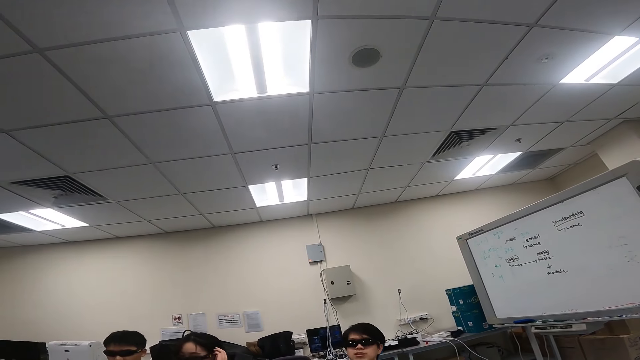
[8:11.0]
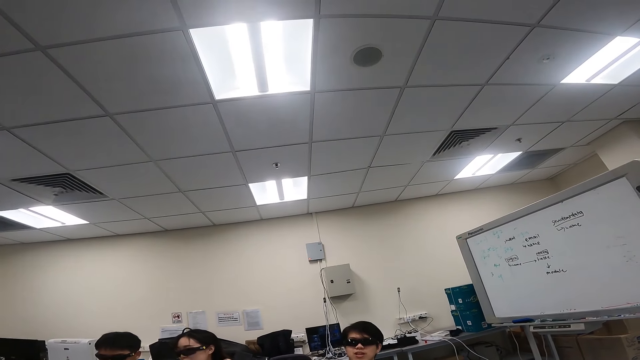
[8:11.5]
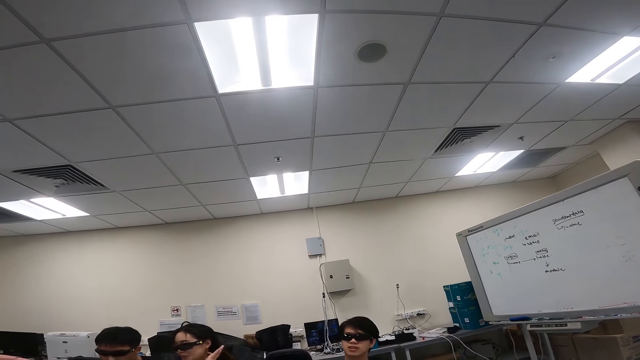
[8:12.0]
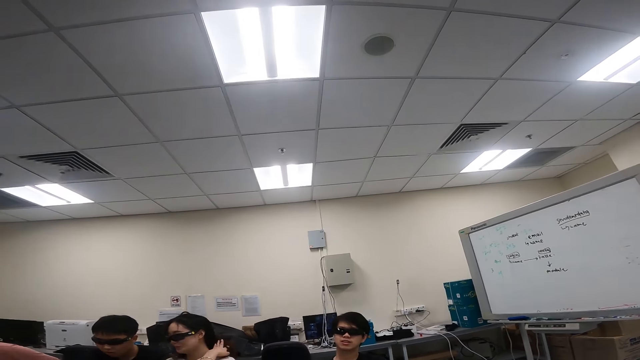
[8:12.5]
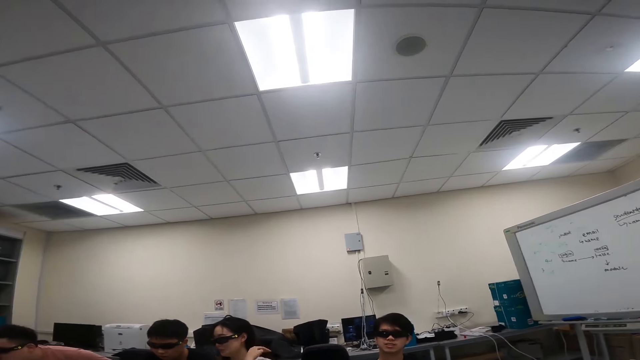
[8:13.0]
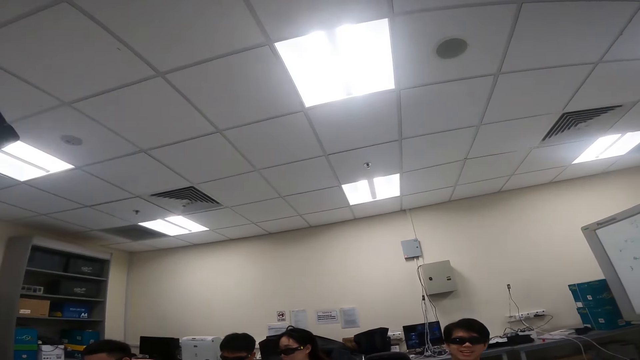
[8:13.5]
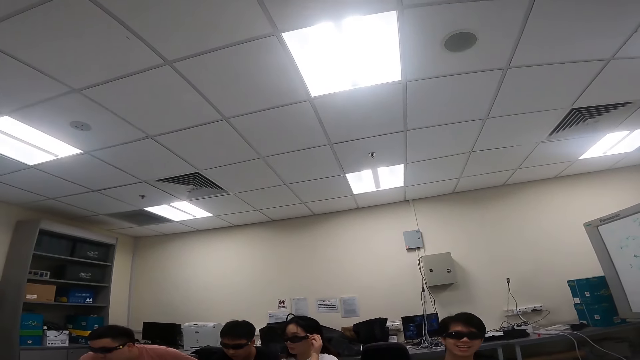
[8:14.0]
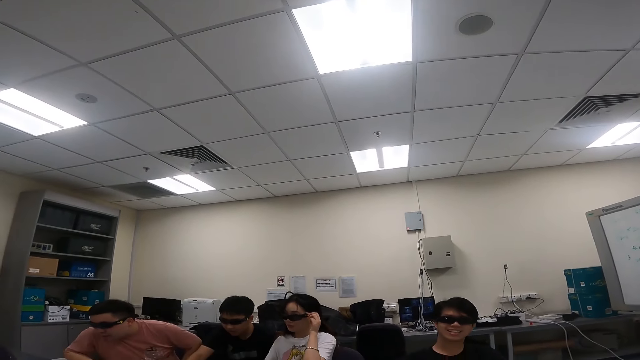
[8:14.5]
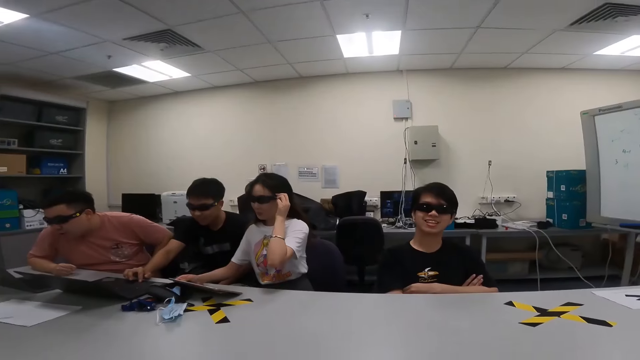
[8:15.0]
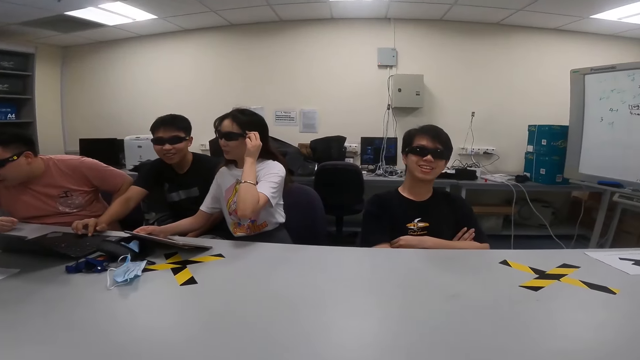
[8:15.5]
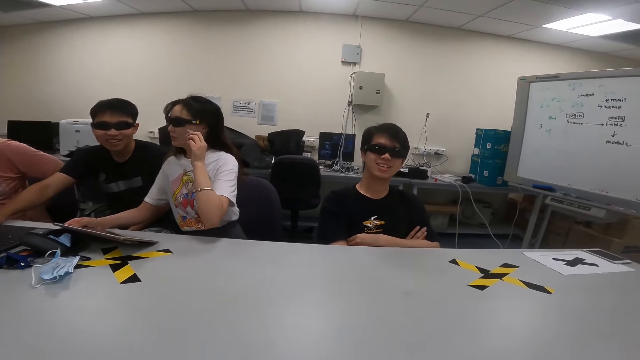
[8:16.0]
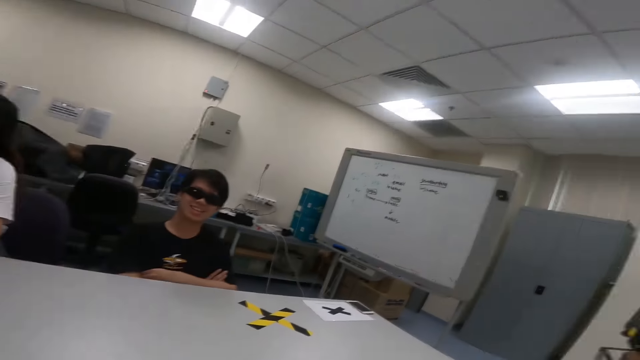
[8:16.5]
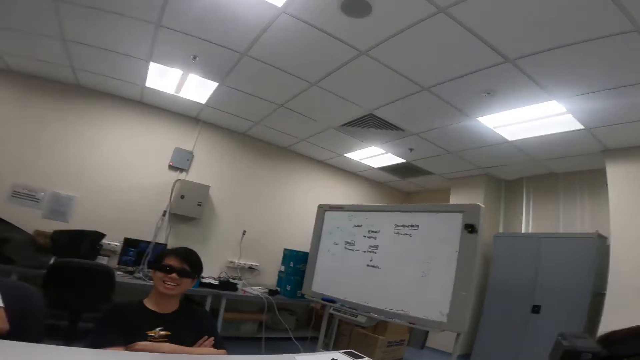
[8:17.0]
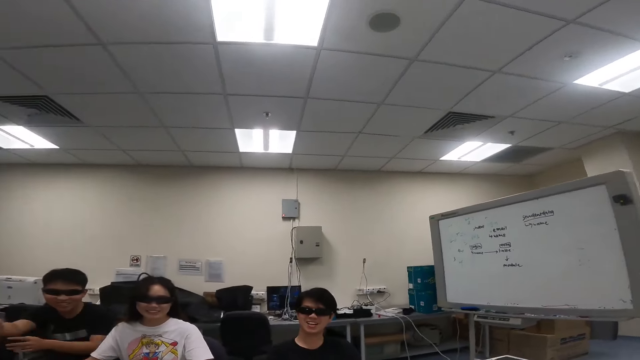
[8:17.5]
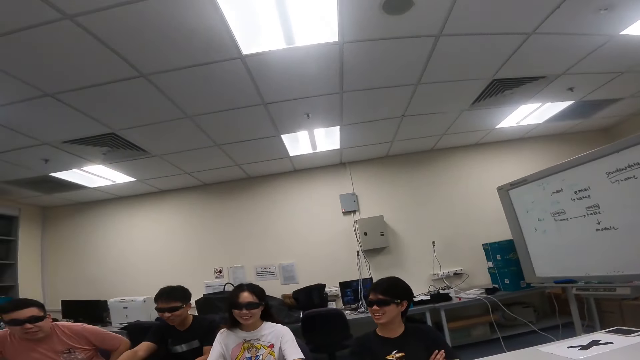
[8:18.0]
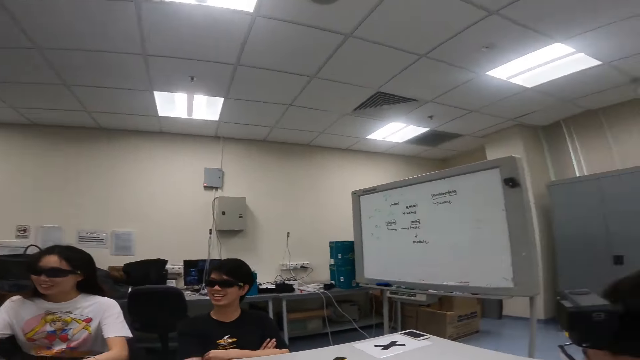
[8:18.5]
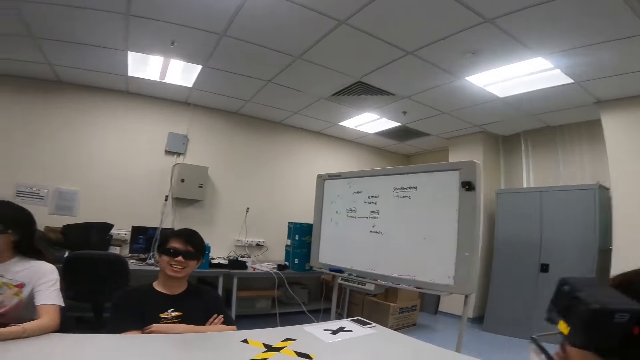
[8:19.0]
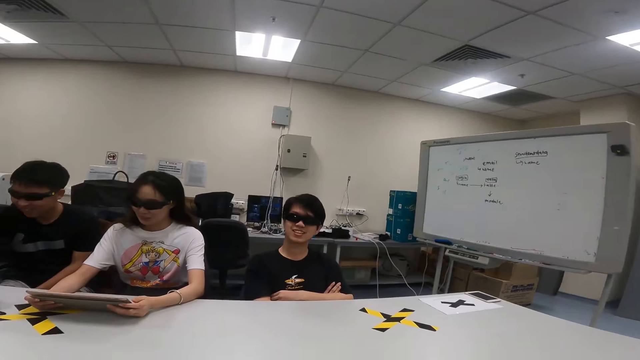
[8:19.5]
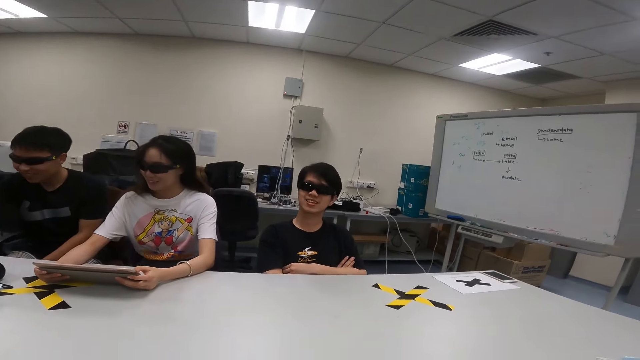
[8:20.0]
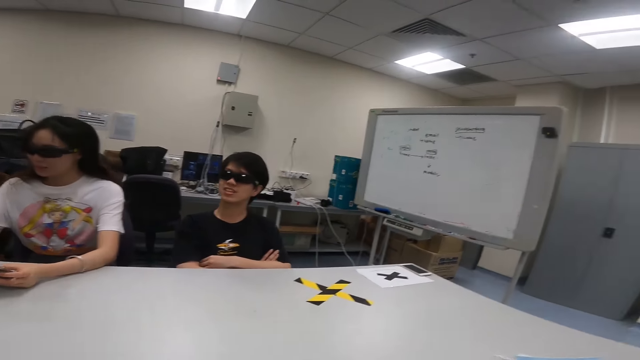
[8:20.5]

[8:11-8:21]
A person touches her hair. Another person lifts his hands. The first person removes the hand from the goggles.

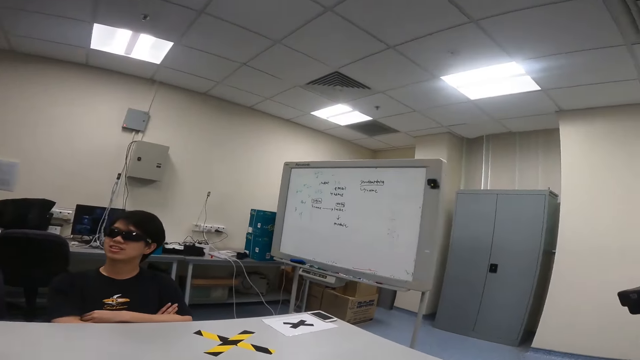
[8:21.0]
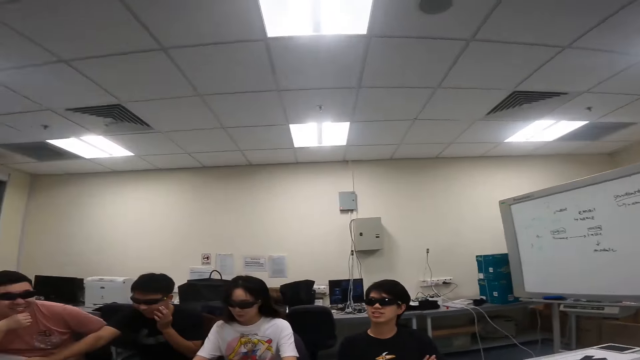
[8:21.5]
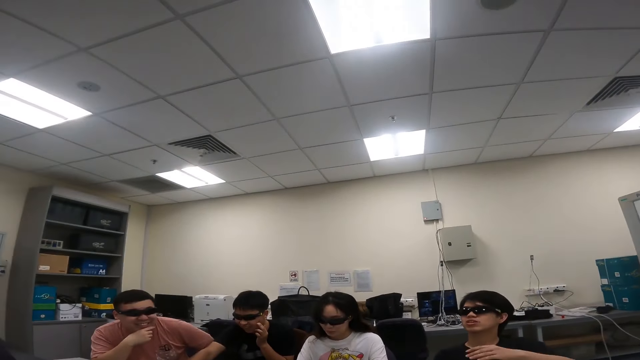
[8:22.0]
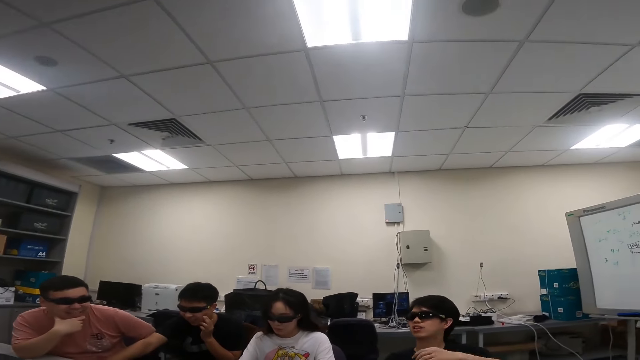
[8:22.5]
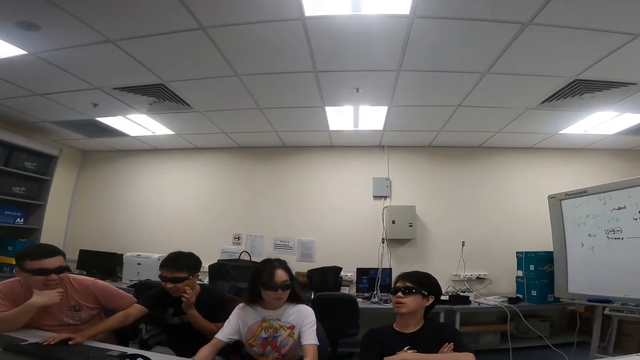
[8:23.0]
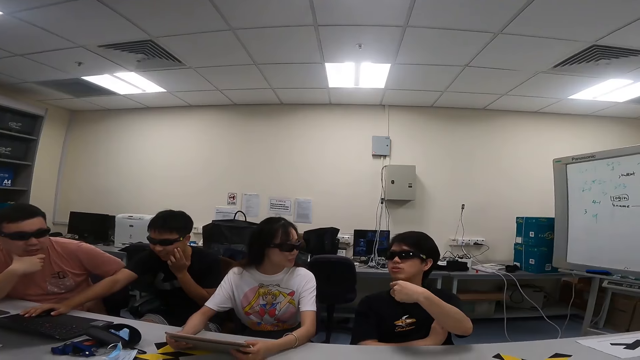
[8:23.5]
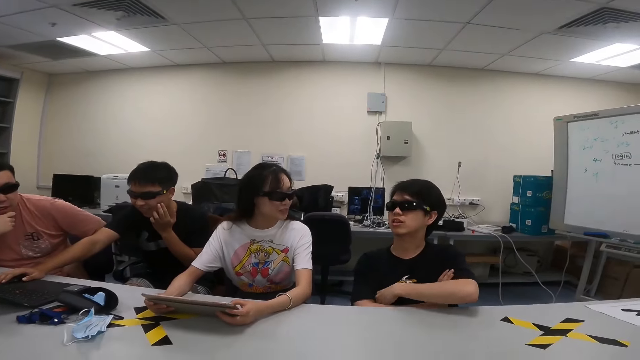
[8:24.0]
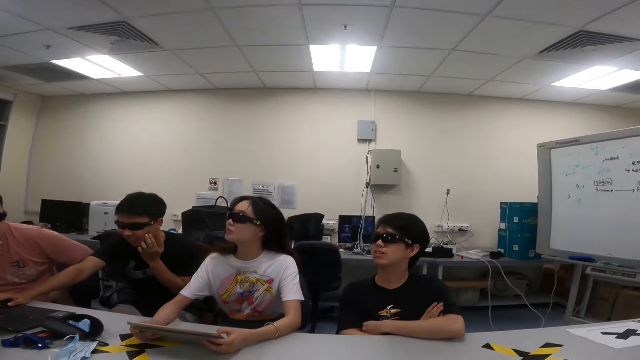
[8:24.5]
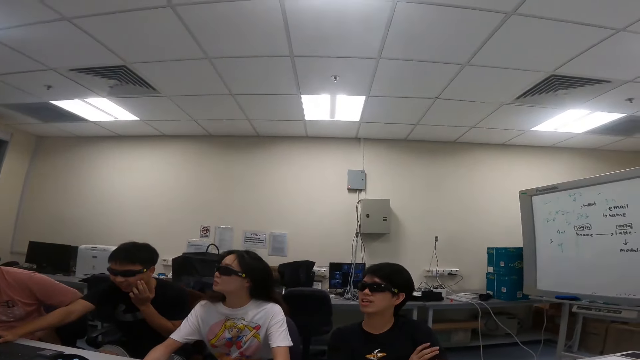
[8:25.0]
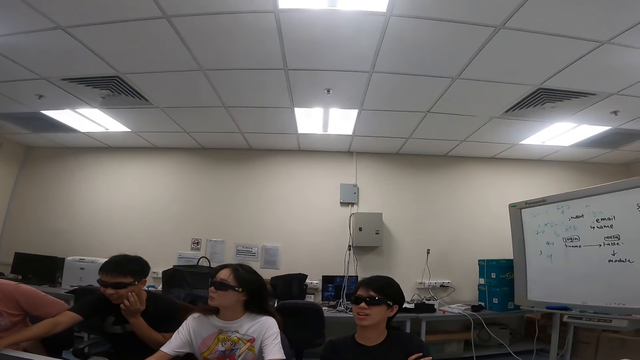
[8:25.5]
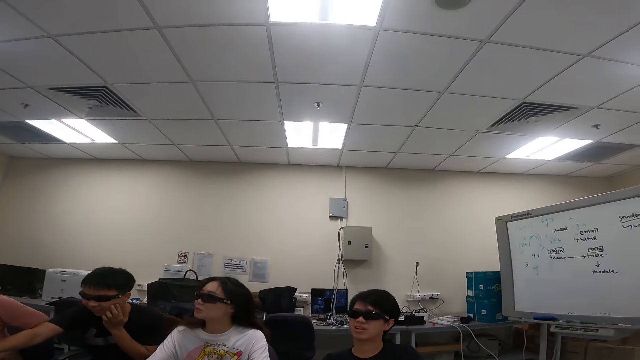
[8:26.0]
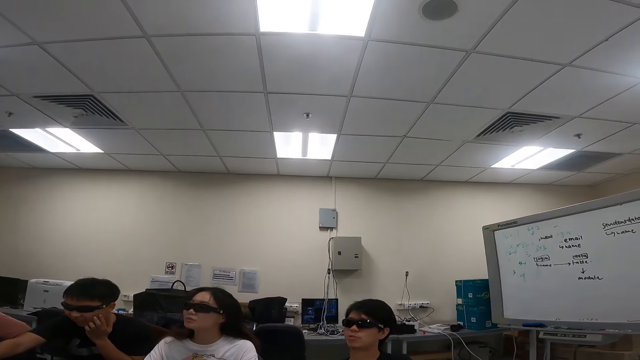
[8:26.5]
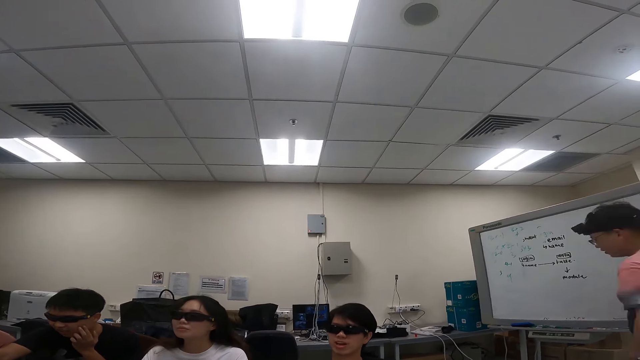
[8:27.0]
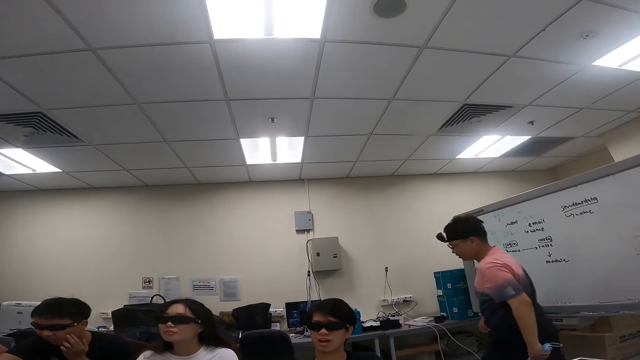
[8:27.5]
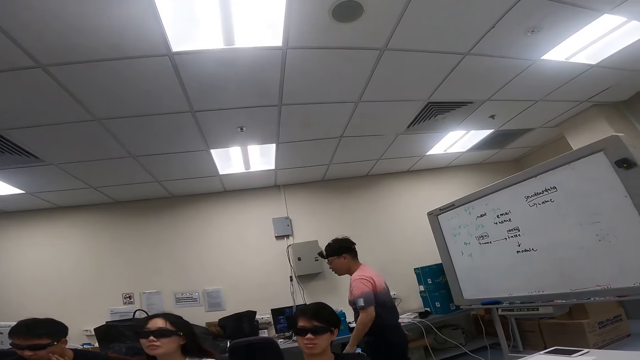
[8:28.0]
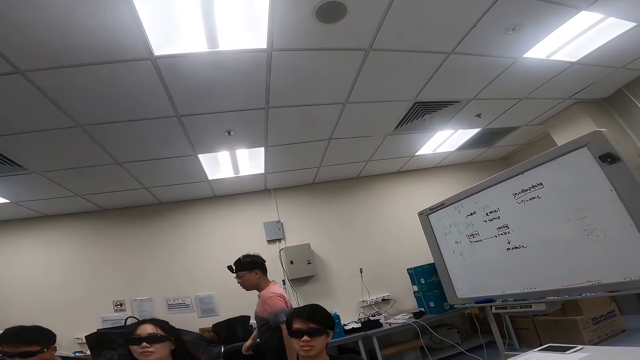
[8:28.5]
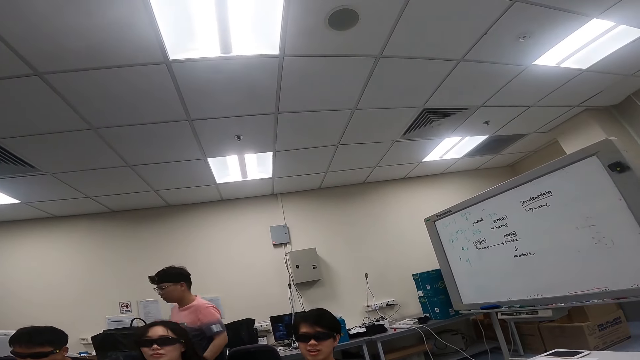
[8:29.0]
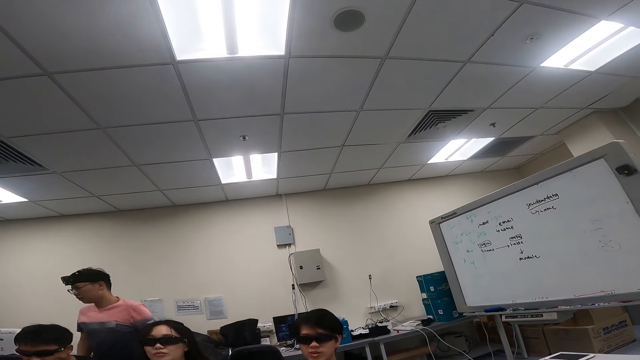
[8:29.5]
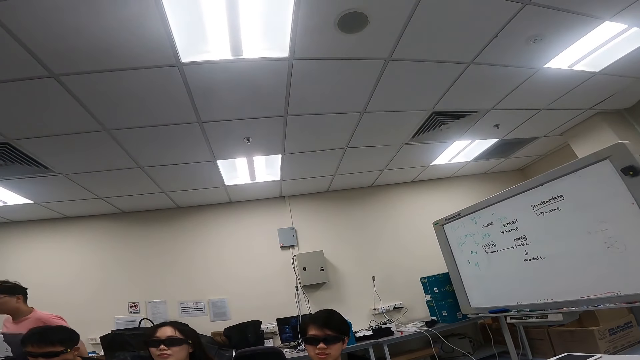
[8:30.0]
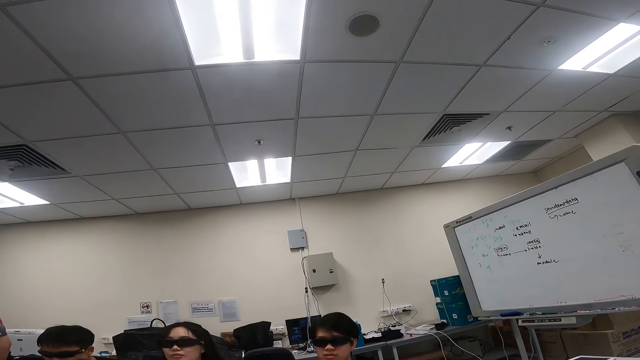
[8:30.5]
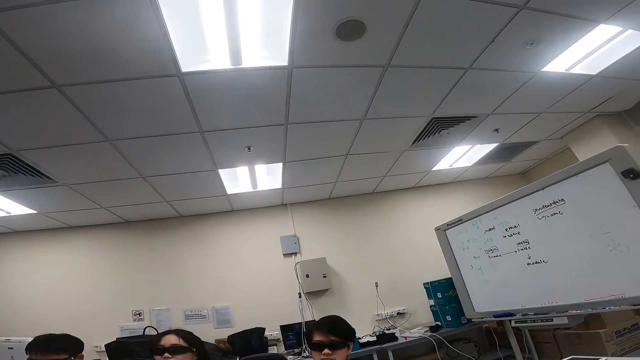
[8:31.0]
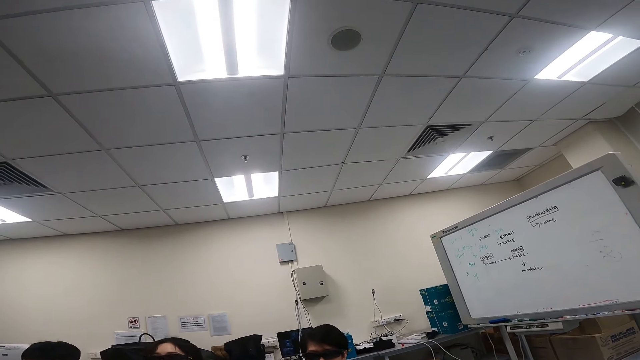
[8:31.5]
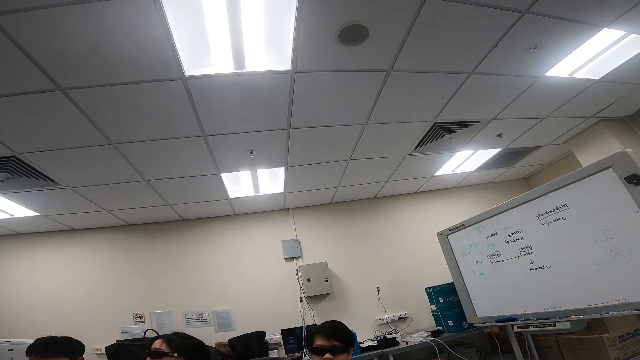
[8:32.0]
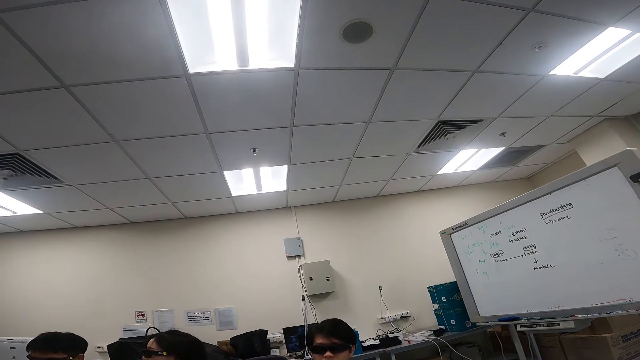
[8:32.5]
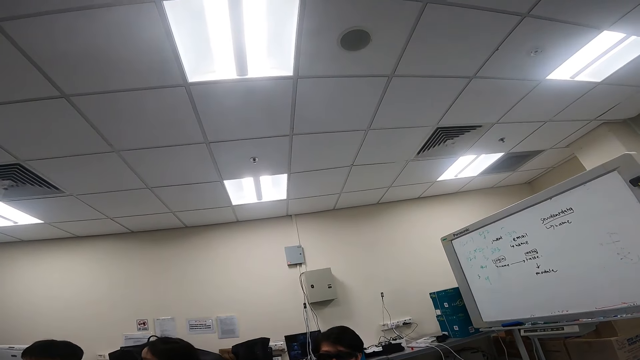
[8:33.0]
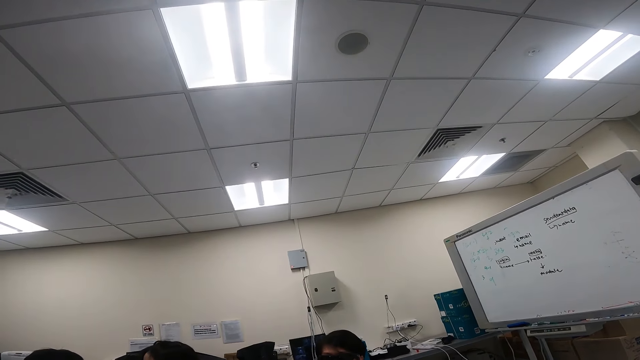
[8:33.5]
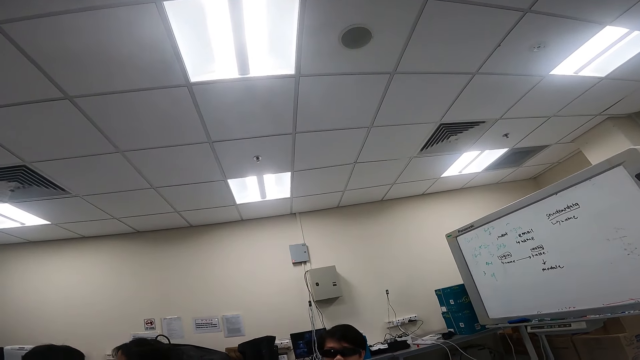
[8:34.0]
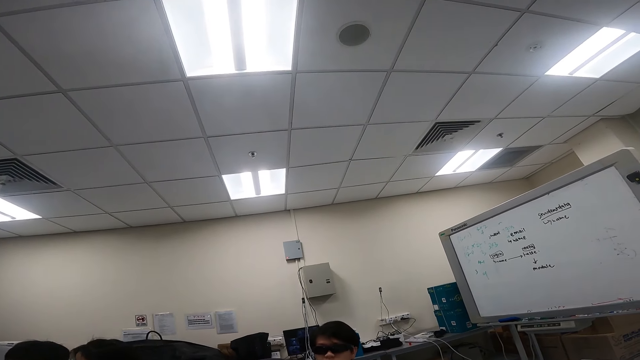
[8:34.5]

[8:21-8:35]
A person raises the hand up. Another person stares at the person next. A third person touches the cheek. A man walks in the room. Another man dialogs with a third man.
